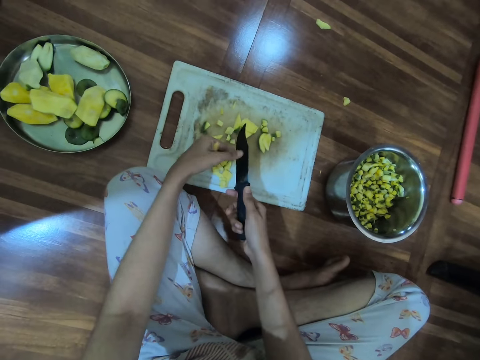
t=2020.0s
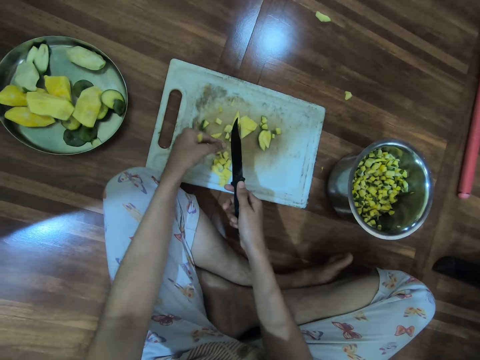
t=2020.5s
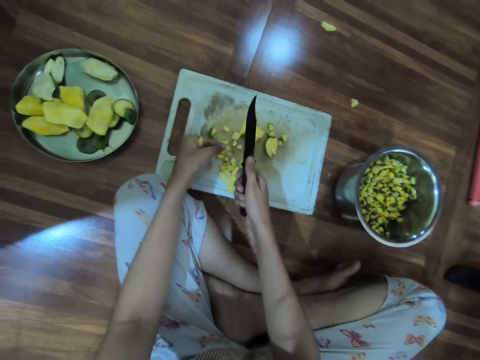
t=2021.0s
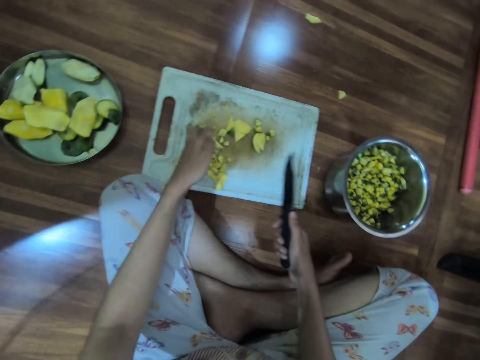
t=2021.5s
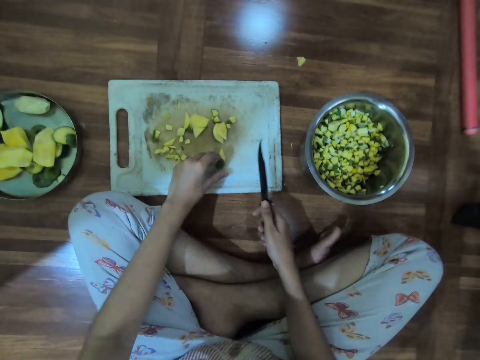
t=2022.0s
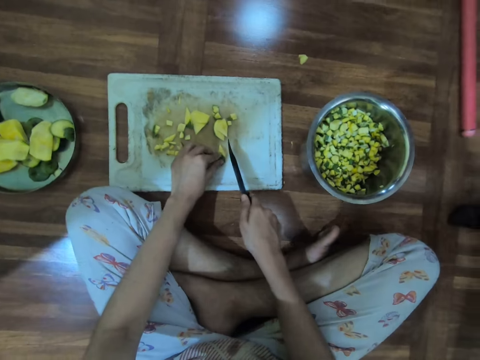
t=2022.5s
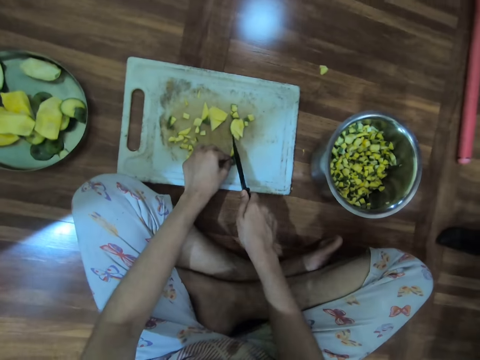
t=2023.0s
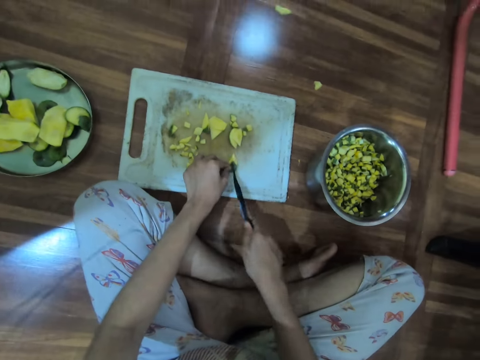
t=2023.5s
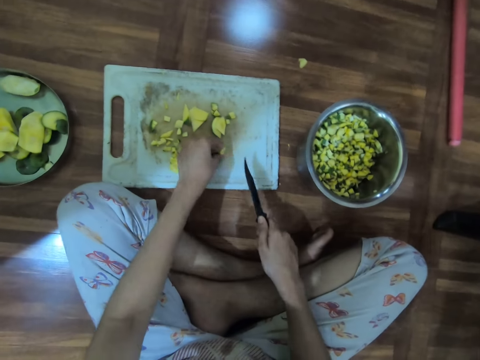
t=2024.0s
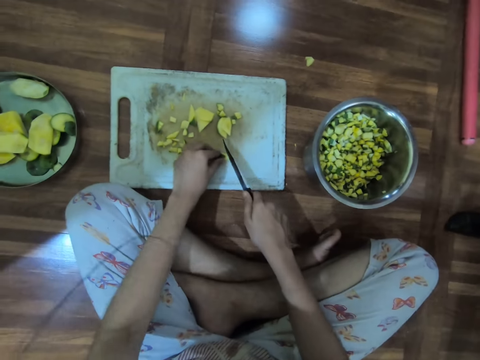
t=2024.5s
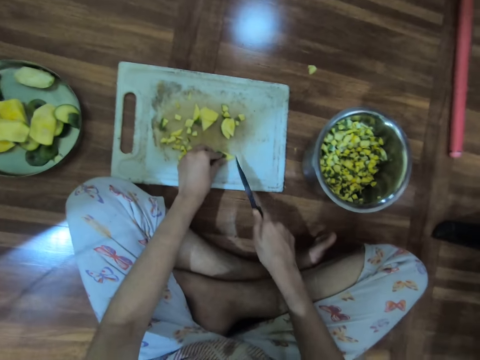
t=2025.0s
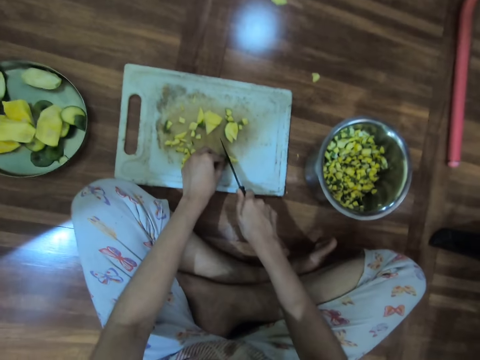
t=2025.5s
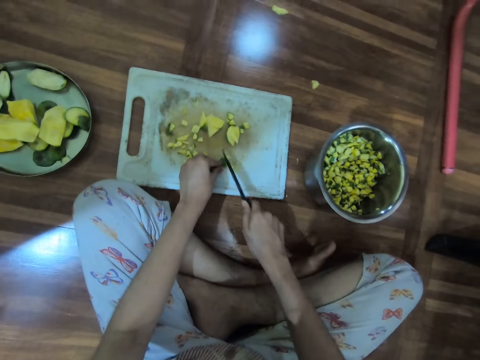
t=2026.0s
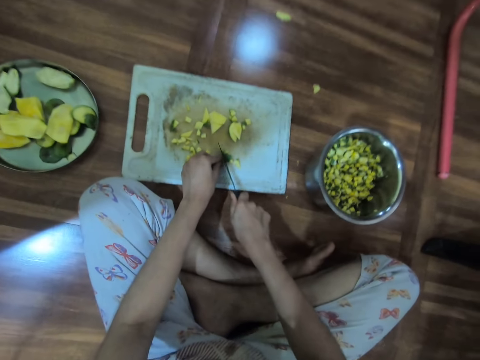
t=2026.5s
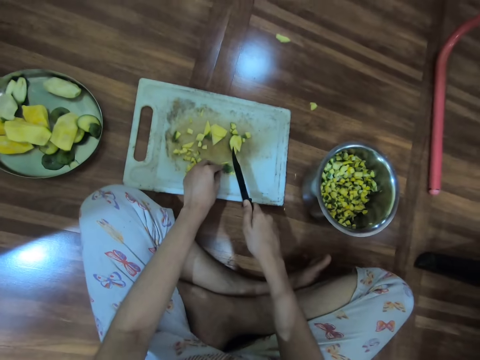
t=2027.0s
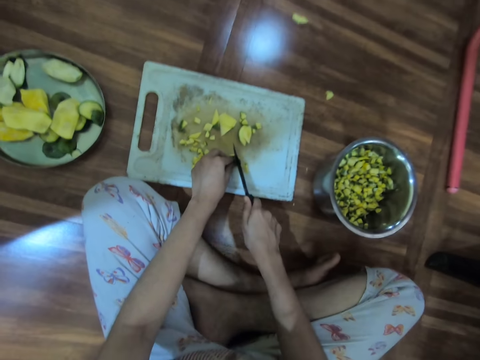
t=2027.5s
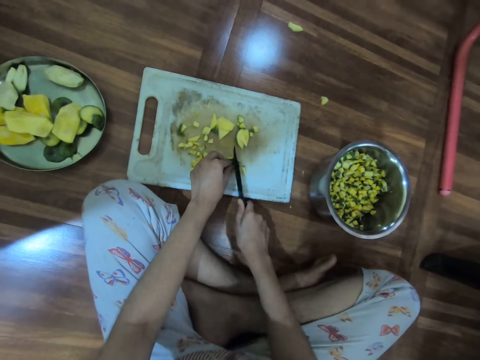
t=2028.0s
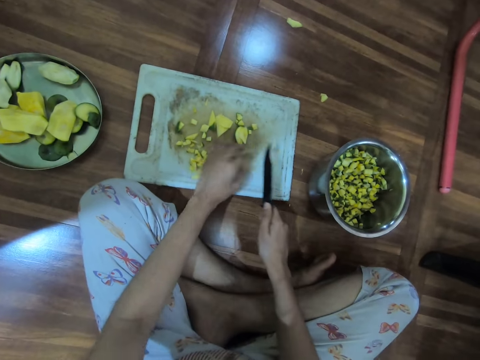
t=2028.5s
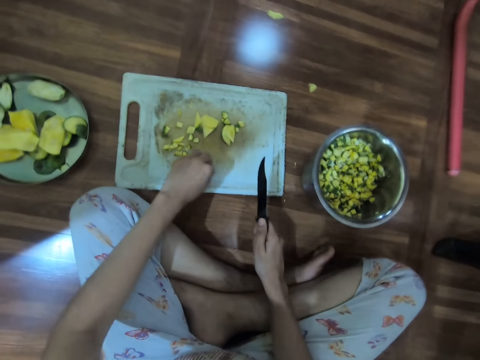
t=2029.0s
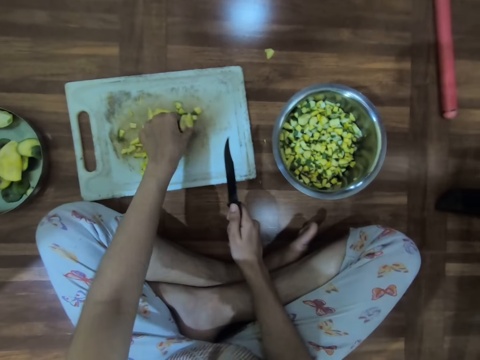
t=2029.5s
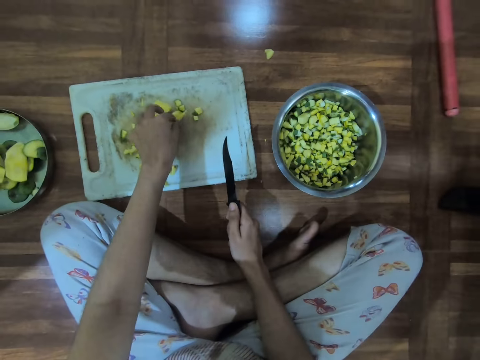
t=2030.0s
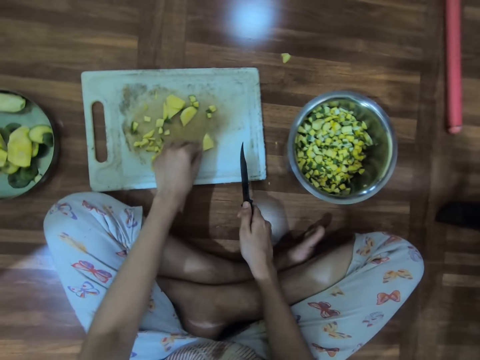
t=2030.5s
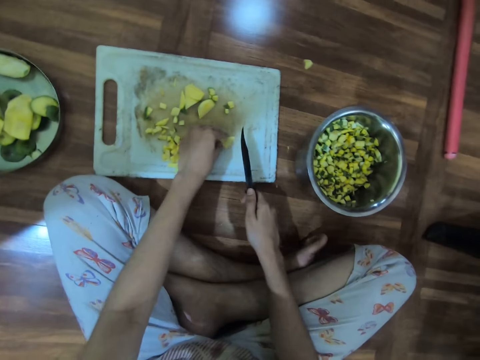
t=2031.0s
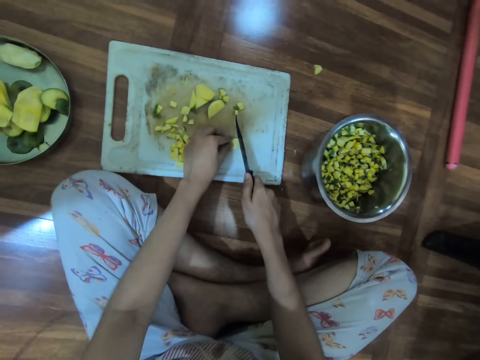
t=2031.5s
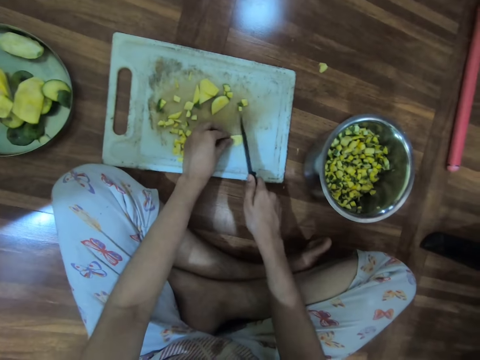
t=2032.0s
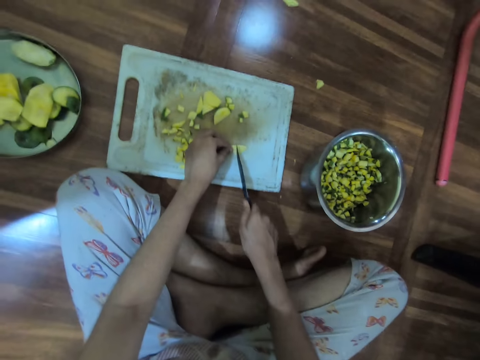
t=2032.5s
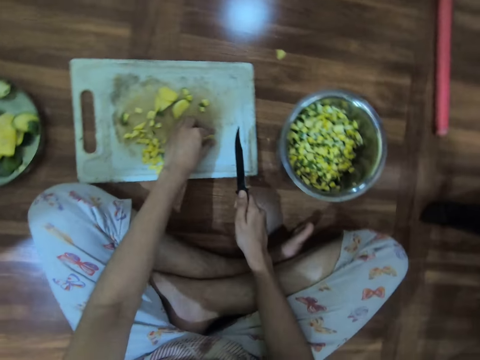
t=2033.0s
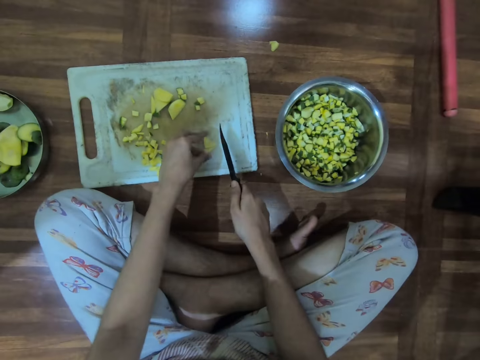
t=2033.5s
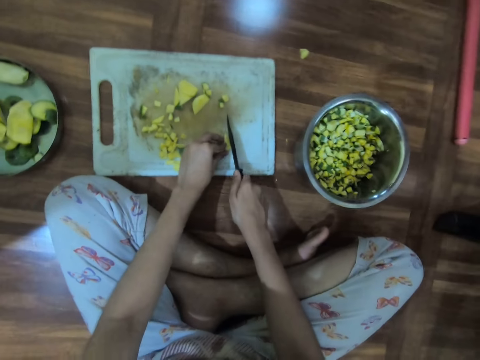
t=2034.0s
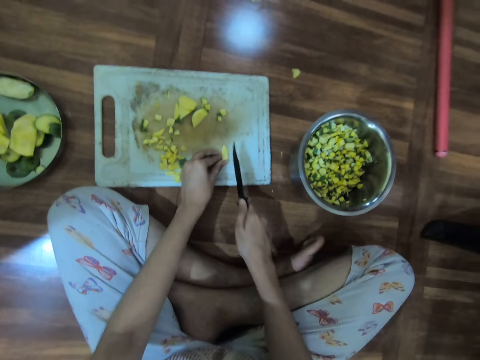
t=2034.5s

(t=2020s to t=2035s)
The camera wearer removes the pieces of mango from the knife in her right hand with her left hand. She drops the pieces of mango on the chopping board with her left hand. She cuts the pieces of mango on the chopping board into small pieces with the knife in her right hand. She moves the pieces of mango on the chopping board with her right hand. She moves the pieces of mango on the chopping board with her left hand. She cuts the pieces of mango on the chopping board with the knife in her right hand.

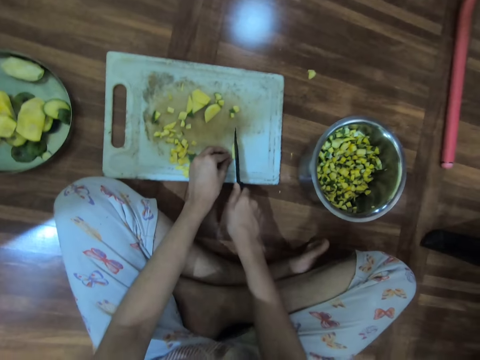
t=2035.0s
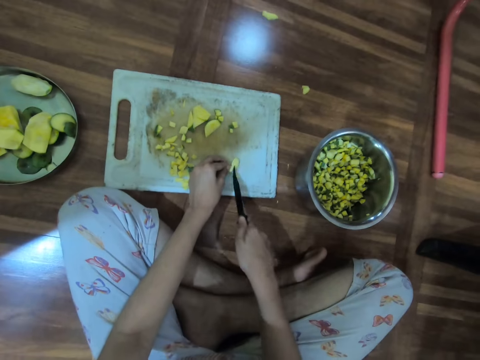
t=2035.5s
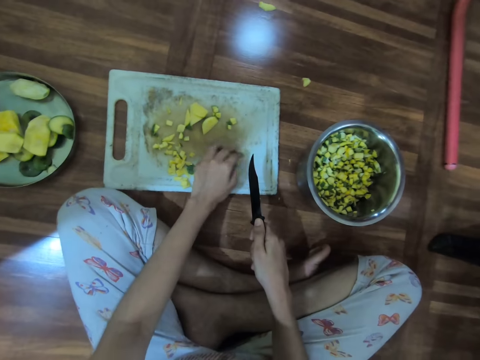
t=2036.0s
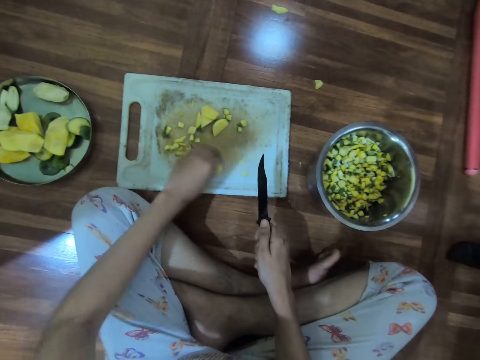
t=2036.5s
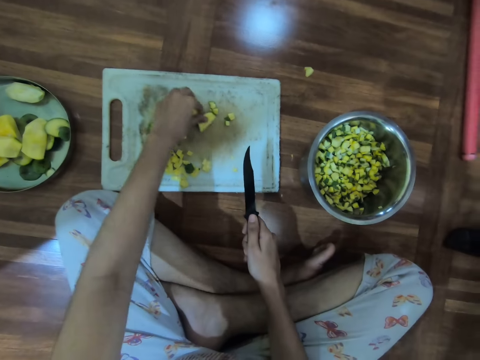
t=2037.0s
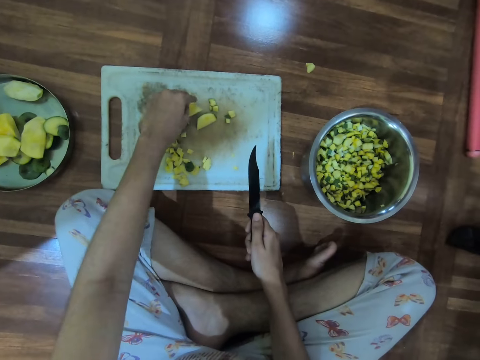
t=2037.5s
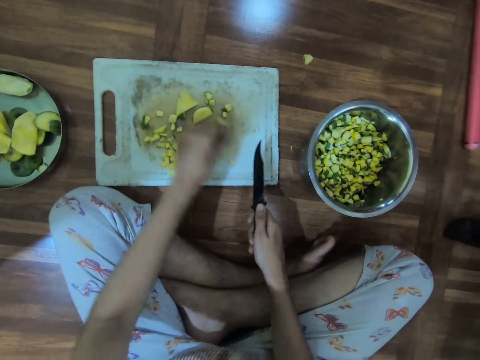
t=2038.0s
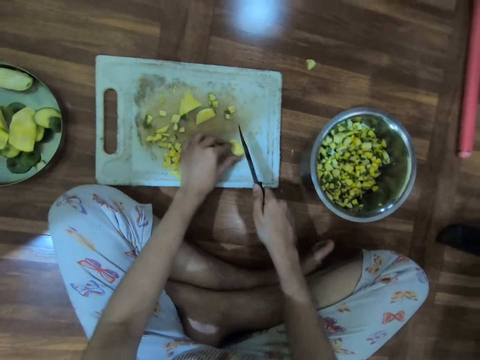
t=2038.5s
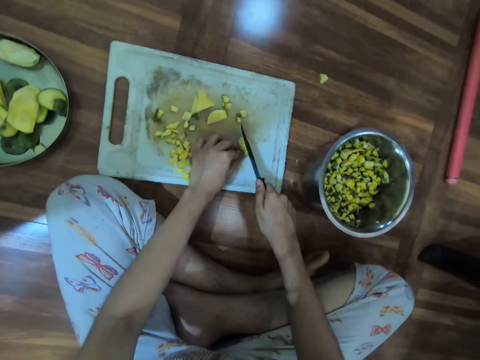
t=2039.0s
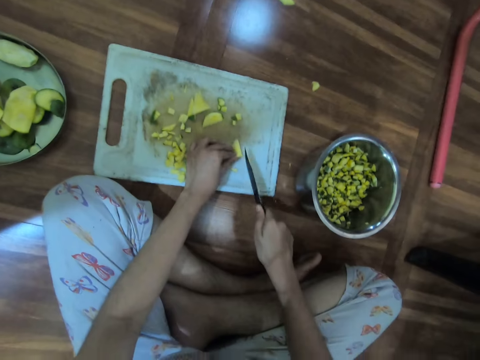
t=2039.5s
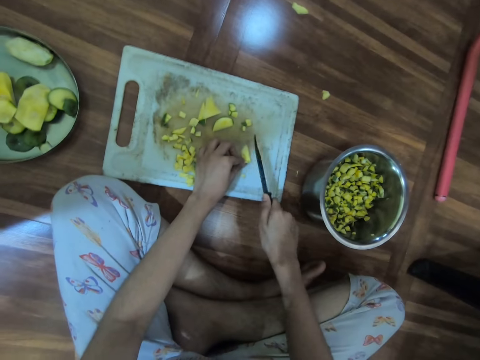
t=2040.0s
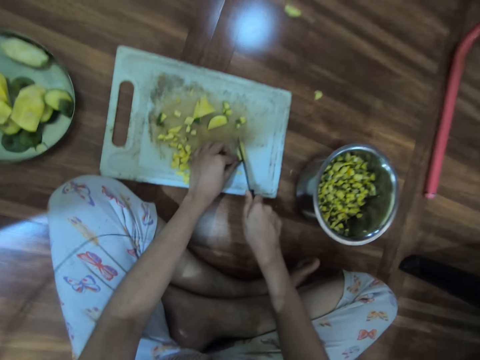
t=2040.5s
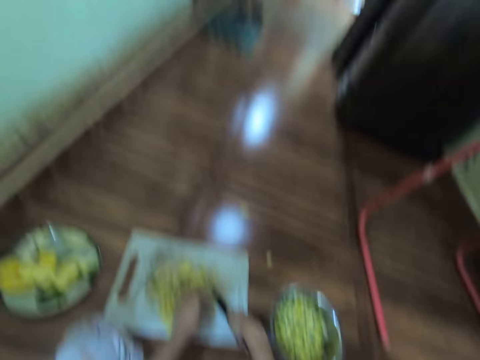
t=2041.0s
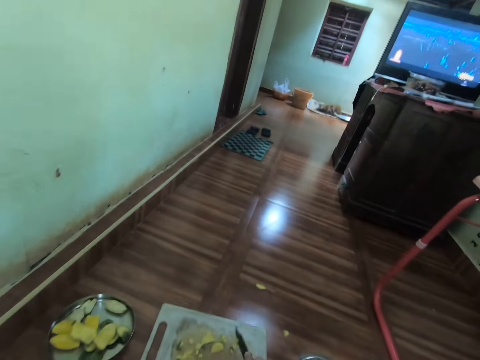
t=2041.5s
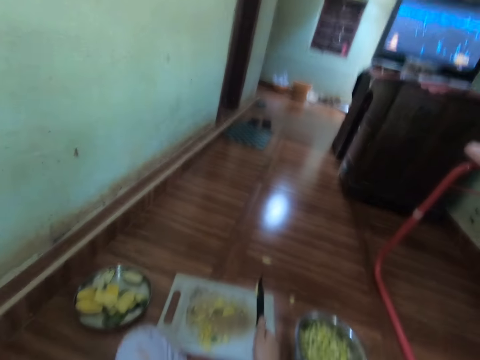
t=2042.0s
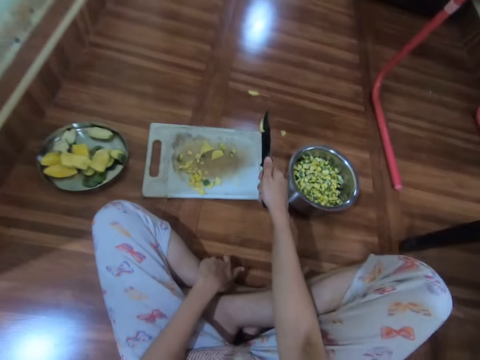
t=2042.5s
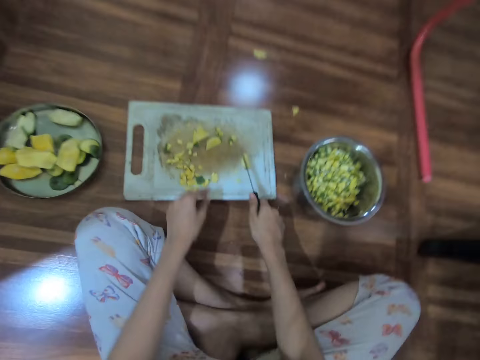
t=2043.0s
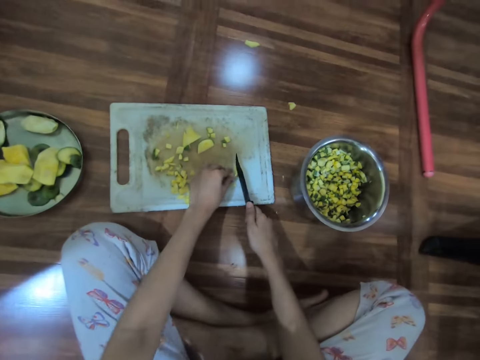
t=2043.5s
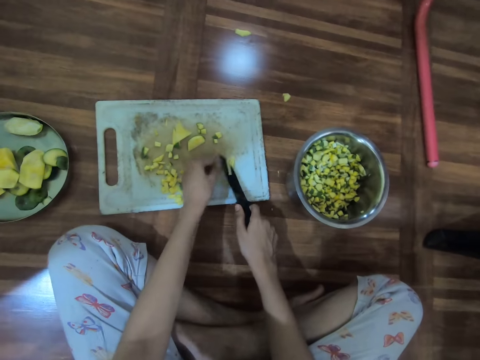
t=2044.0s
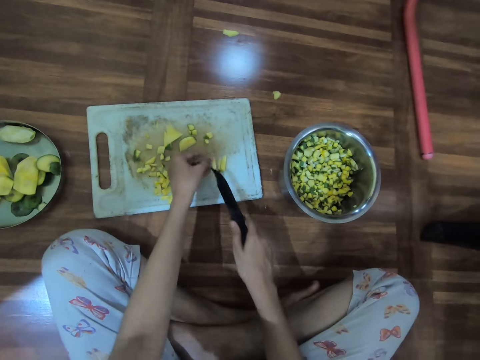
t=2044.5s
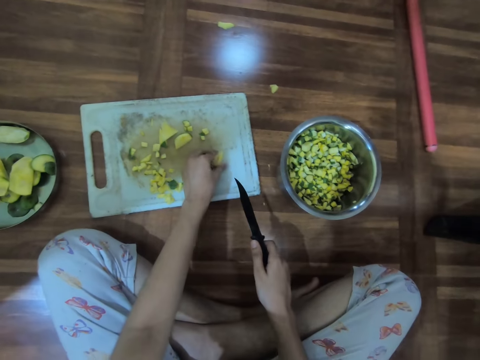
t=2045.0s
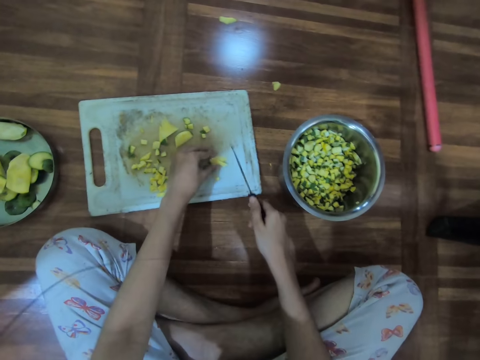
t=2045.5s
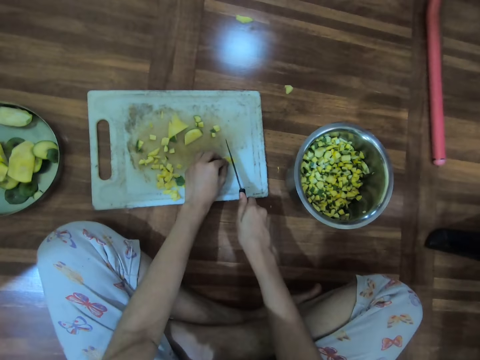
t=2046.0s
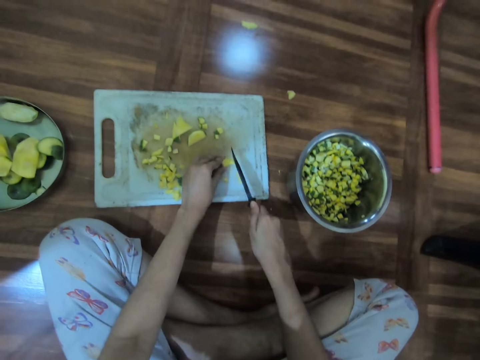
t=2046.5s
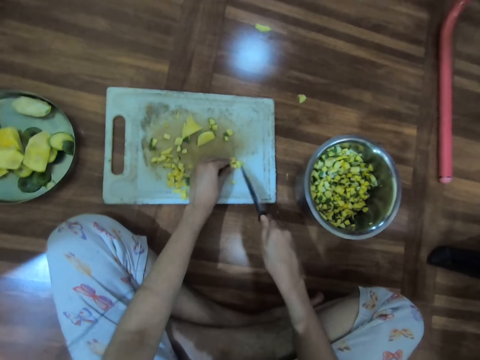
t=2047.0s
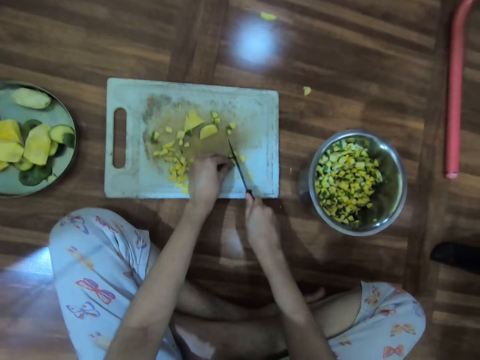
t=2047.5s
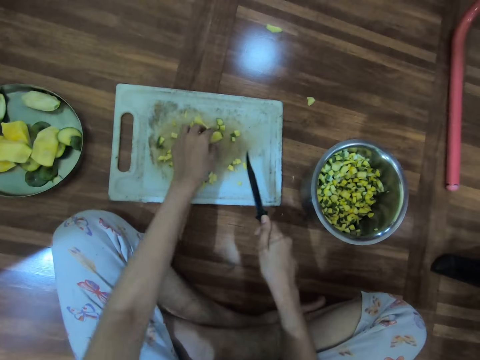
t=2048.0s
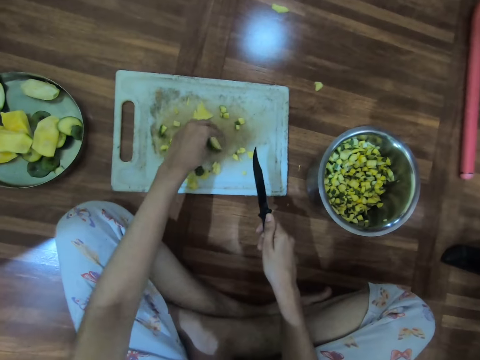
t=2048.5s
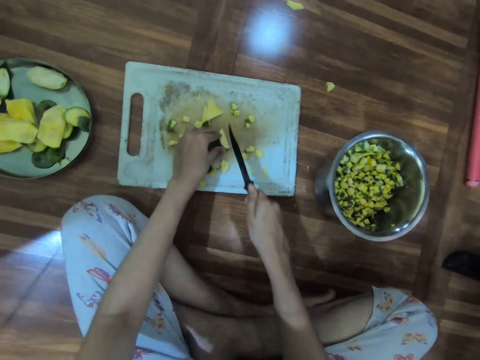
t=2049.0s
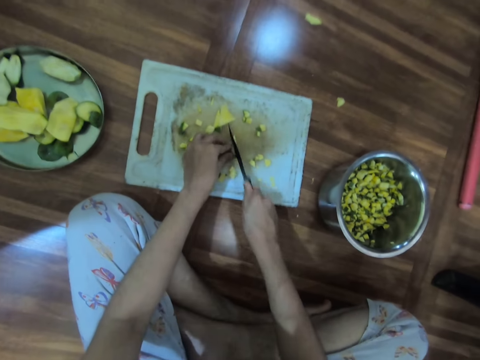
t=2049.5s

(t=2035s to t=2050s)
The camera wearer moves the pieces of mango on the chopping board with her right hand. She moves the pieces of mango on the chopping board with her left hand. She cuts the pieces of mango on the chopping board with the knife in her right hand. She stares at the house. She slides the pieces of mango from the knife in her right hand onto the chopping board with her left hand. She removes the piece of mango from the knife in her right hand with her left hand. She drops the piece of mango on the chopping board with her left hand. She adjusts the pieces of mango on the chopping board with her right hand. She cuts the pieces of mango on the chopping board into small pieces with the knife in her right hand. She moves the pieces of mango on the chopping board with her left hand. She cuts the pieces of mango on the chopping board with the knife in her right hand.
